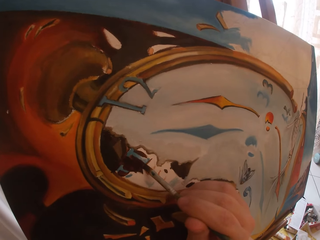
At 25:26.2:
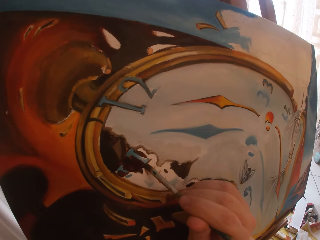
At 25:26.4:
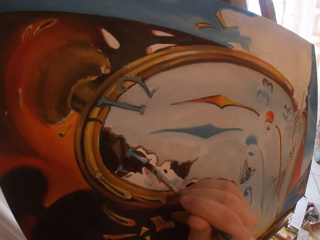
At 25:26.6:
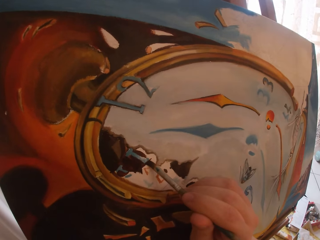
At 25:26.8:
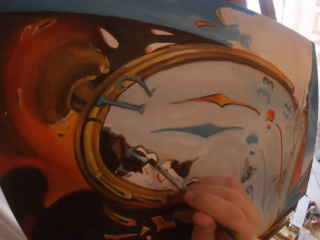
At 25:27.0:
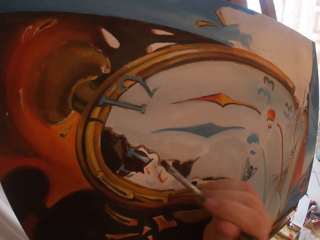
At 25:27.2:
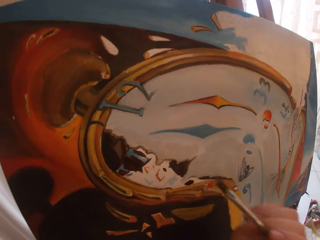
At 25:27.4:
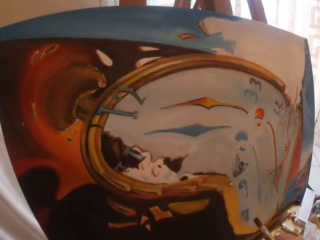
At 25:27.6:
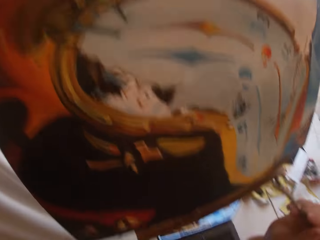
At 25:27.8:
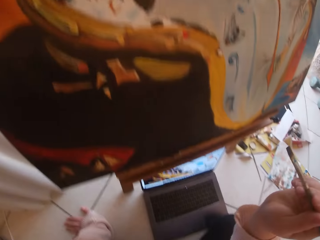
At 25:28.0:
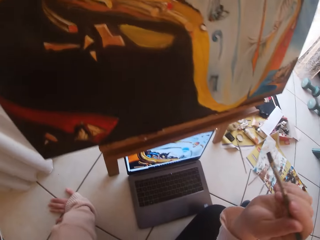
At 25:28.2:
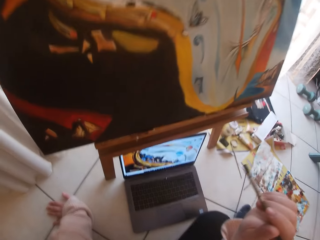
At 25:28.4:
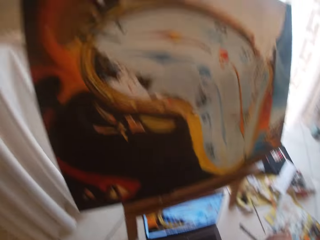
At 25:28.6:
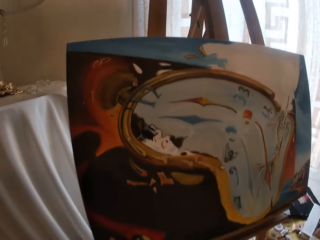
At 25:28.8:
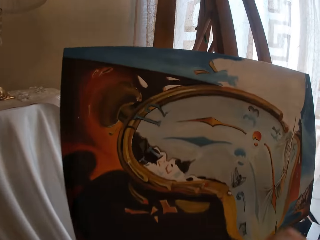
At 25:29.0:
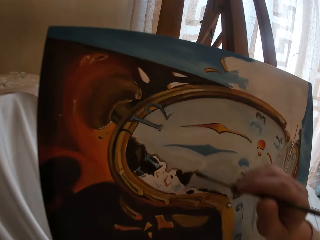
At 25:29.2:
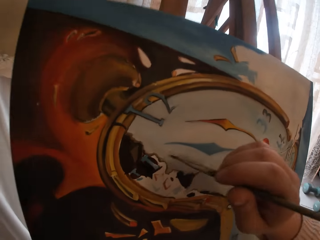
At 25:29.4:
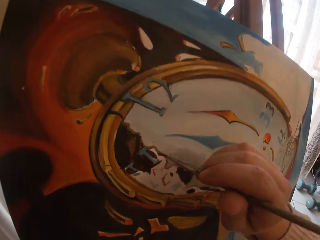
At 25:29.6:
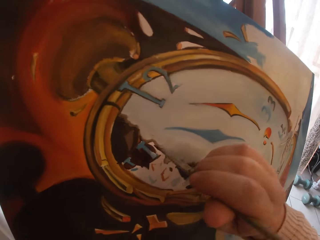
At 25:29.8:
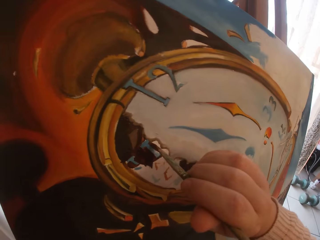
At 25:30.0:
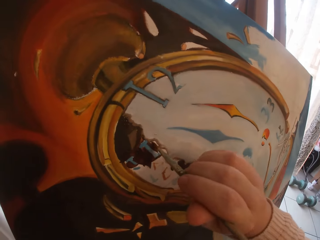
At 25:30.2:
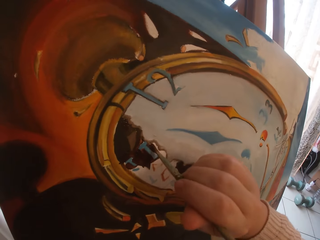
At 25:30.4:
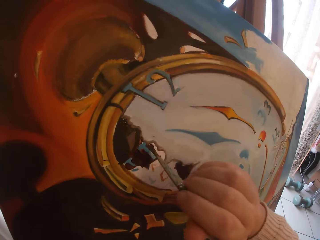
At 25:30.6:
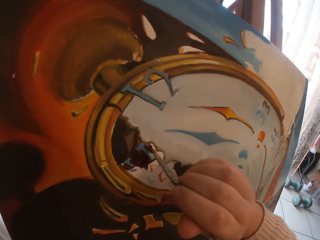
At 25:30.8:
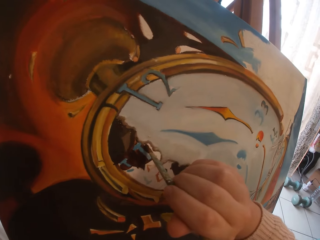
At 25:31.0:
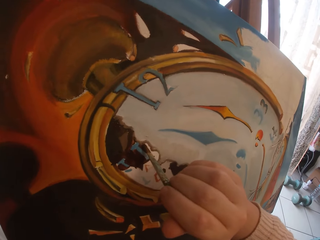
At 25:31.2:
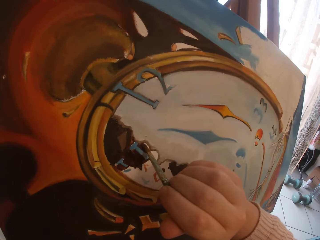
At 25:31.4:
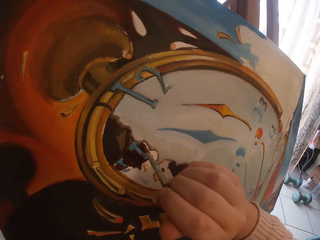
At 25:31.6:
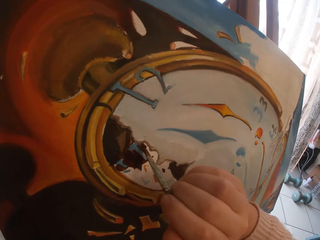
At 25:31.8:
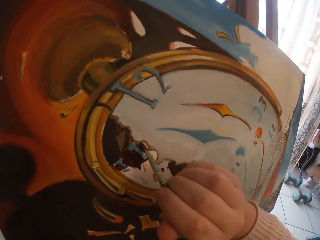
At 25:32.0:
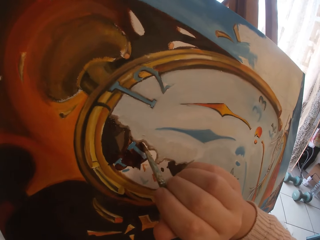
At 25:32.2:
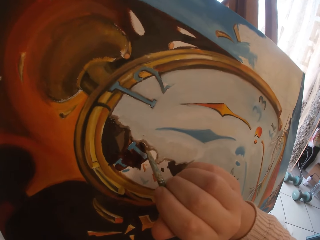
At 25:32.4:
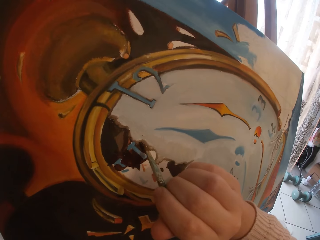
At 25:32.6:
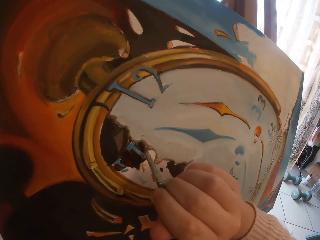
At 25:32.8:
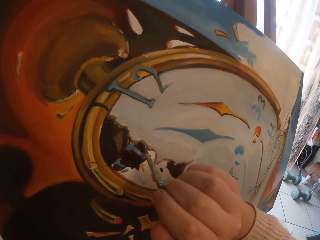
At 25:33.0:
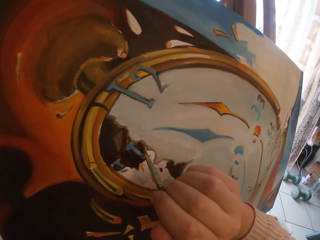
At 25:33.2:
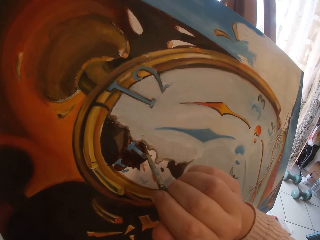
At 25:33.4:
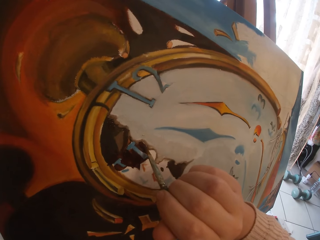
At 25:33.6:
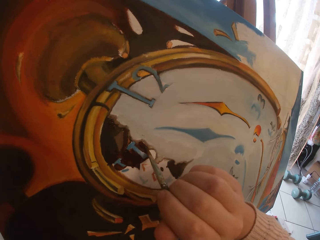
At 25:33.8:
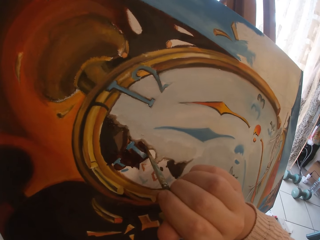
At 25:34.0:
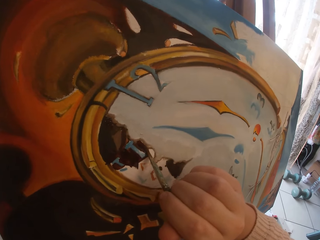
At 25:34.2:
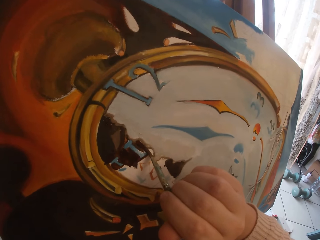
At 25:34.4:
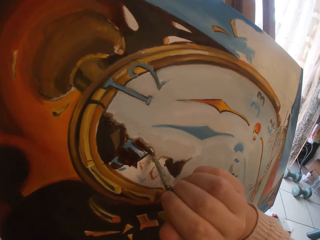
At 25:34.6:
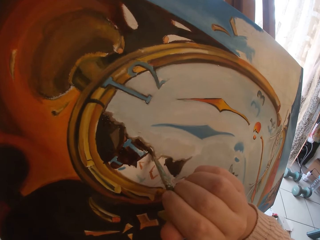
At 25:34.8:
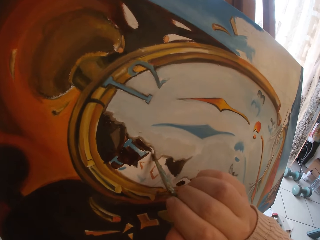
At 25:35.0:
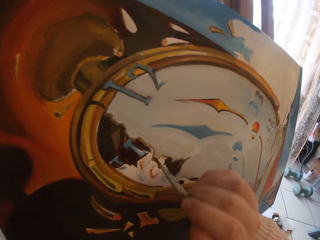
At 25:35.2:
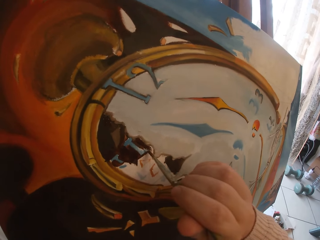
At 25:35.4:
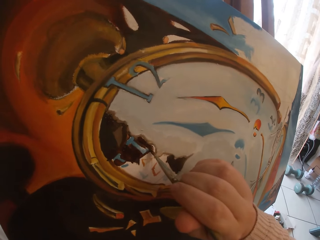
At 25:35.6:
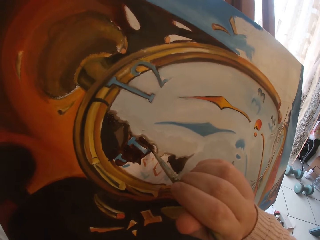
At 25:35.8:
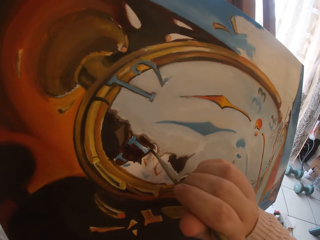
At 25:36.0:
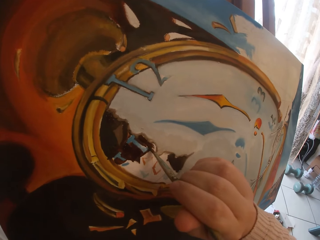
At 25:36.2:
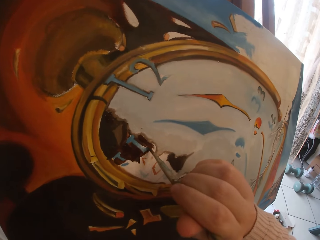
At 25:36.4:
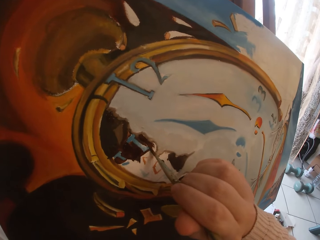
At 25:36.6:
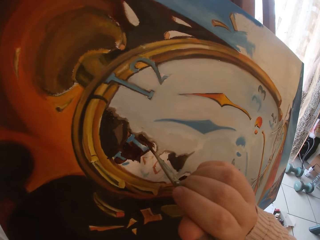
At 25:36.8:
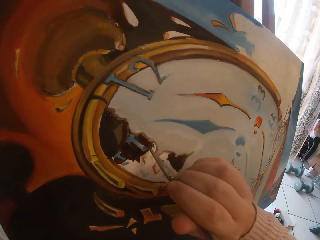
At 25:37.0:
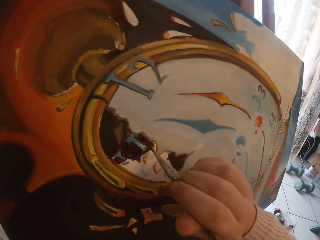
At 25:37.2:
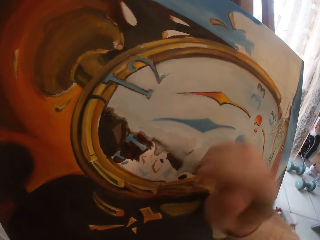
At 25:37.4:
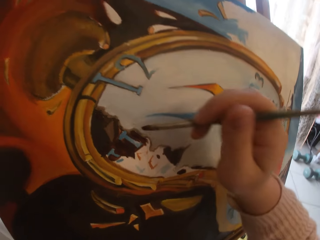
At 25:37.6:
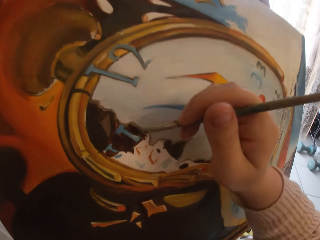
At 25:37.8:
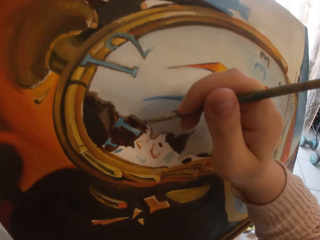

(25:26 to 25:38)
The camera wearer looks at the laptop. They paint with the brush.

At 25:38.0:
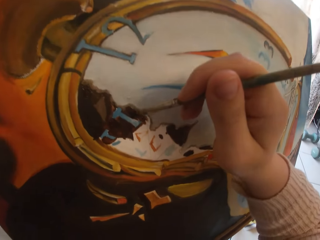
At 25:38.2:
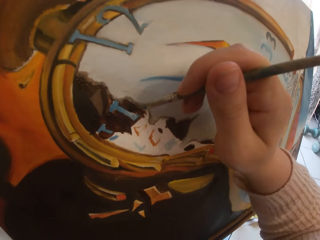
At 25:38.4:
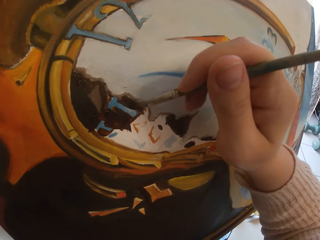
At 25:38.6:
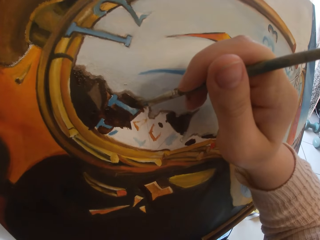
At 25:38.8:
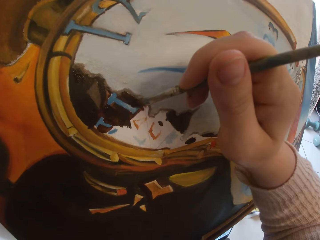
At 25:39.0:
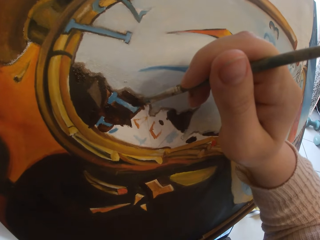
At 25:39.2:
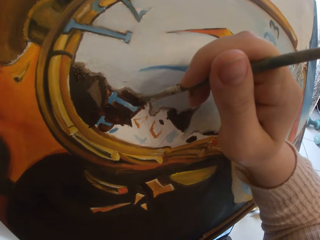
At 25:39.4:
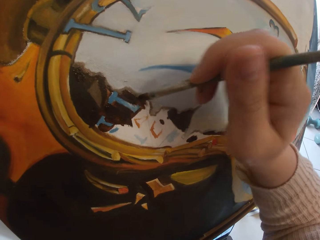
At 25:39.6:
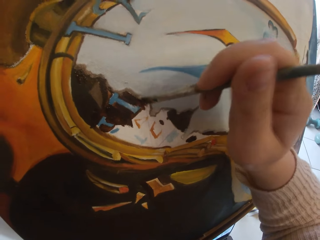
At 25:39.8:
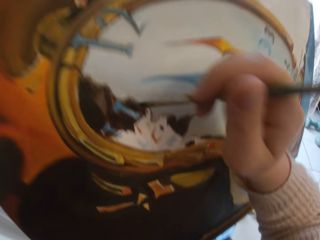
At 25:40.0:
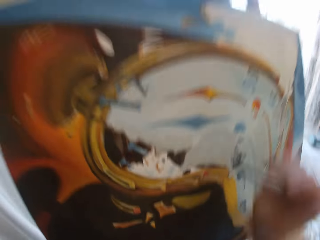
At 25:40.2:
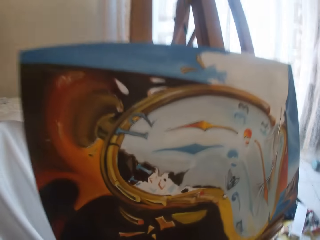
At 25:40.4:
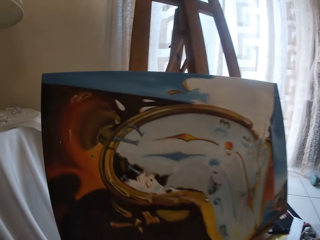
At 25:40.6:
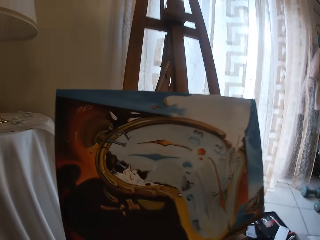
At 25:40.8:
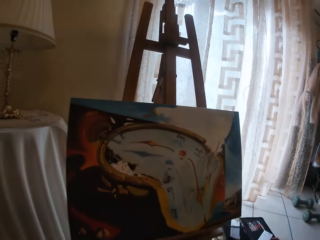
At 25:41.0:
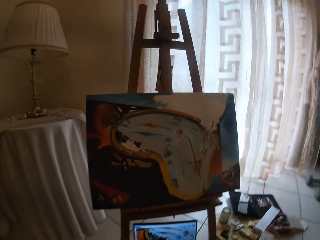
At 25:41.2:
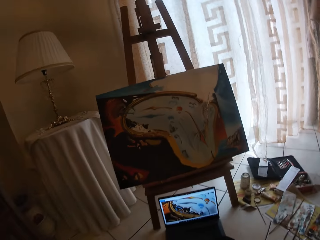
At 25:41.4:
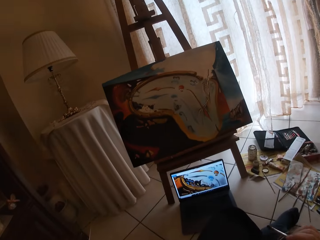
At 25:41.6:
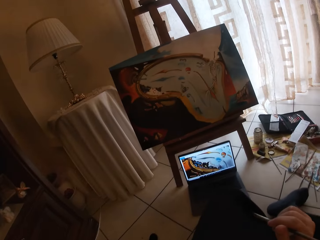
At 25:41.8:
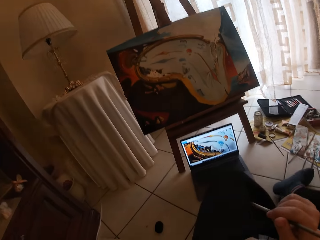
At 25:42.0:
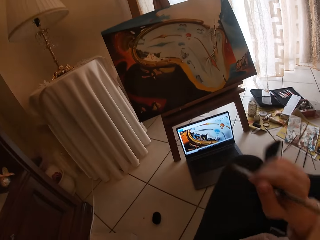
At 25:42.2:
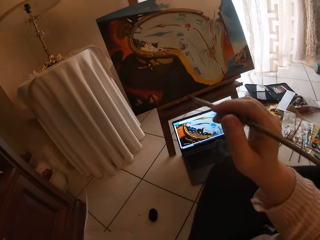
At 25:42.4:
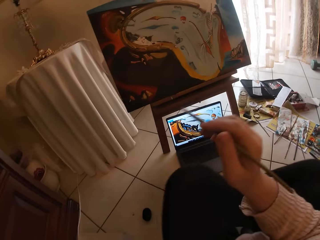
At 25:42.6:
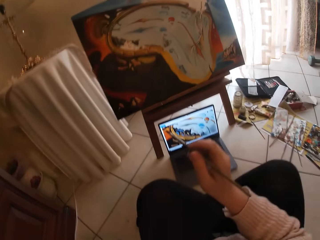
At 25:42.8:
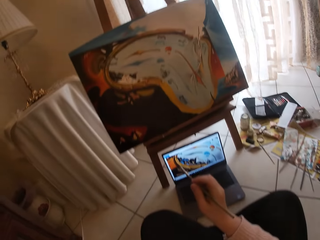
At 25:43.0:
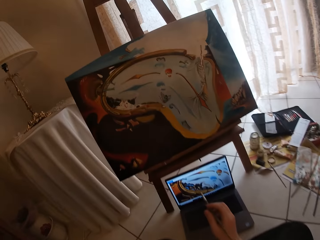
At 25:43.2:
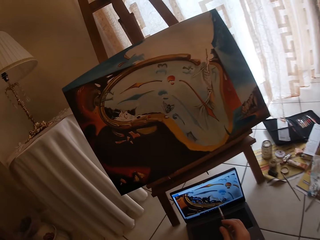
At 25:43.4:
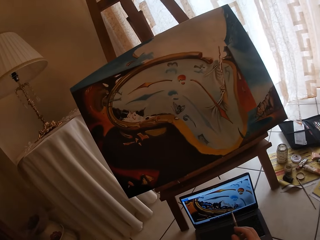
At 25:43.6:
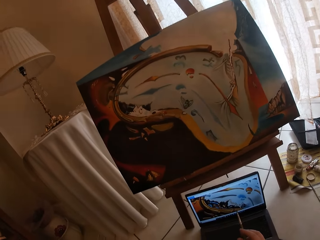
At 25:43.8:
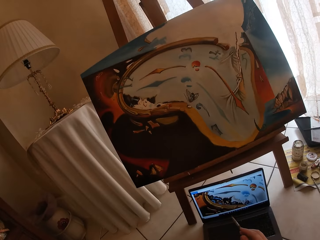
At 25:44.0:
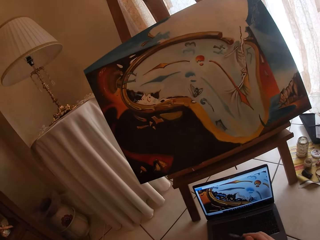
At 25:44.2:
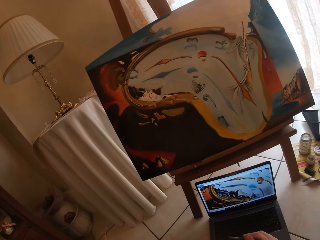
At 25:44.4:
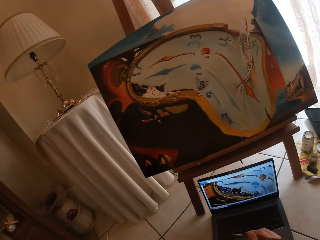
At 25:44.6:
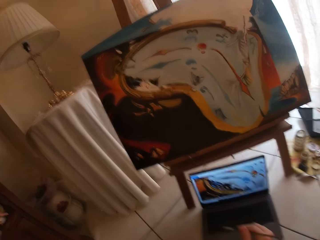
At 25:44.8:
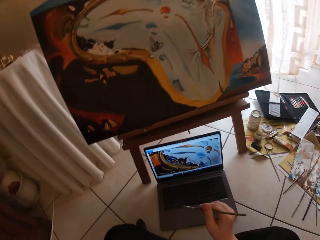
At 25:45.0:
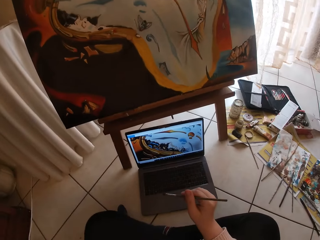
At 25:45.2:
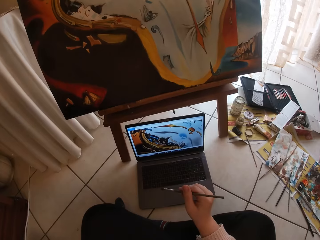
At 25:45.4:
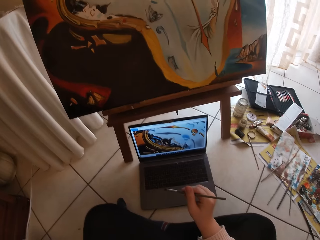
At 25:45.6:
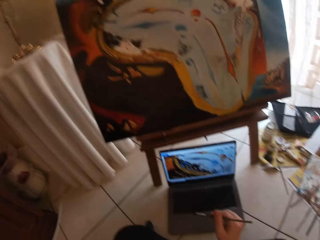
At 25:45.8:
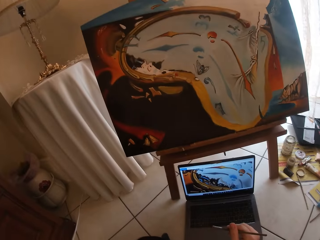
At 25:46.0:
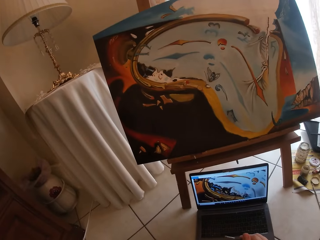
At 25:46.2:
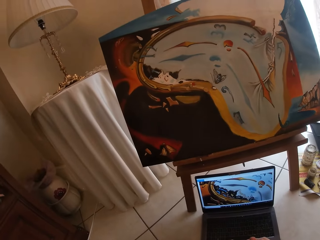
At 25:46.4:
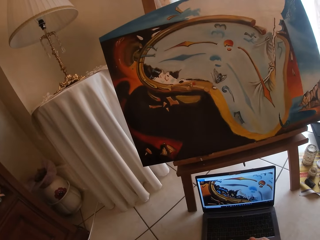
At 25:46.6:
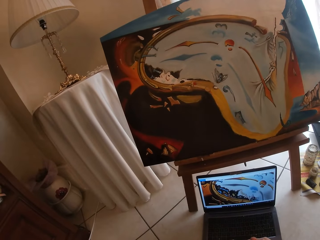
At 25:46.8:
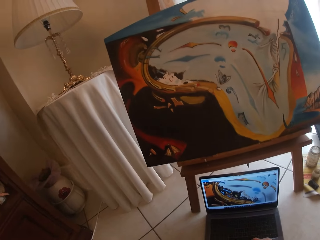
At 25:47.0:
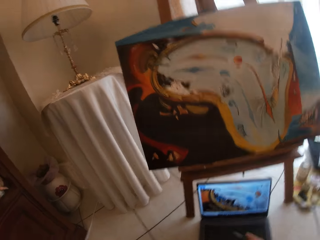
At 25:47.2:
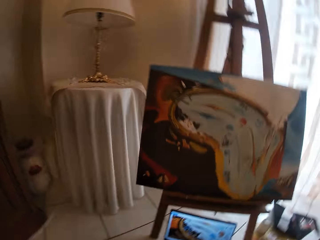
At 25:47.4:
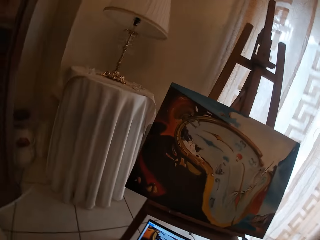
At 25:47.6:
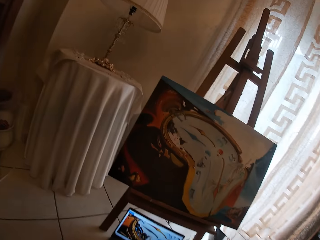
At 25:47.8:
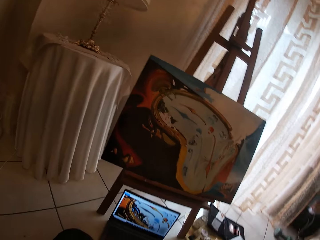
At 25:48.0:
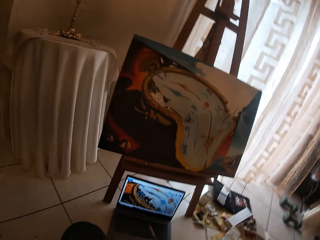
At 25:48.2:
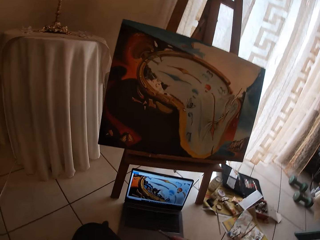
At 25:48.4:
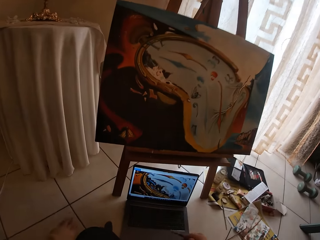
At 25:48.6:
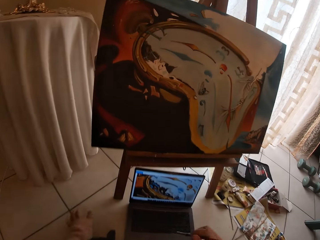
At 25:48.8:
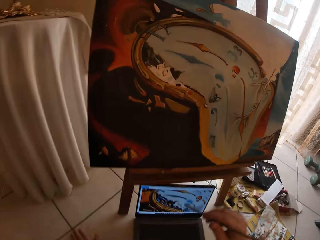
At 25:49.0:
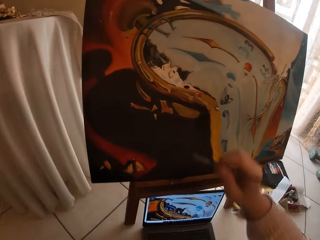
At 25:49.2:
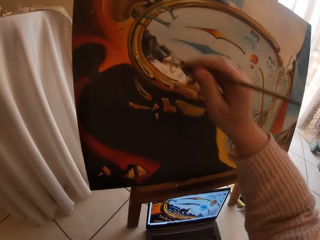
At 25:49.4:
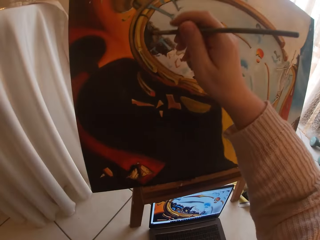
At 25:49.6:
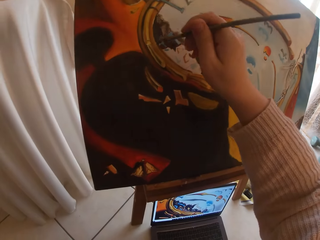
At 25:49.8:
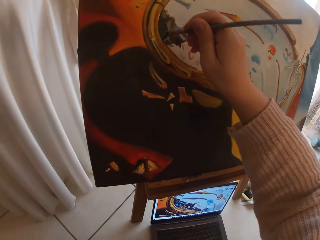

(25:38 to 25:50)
The camera wearer stops painting. They look at the laptop then the painting.
